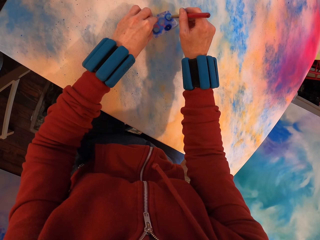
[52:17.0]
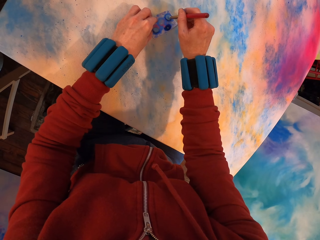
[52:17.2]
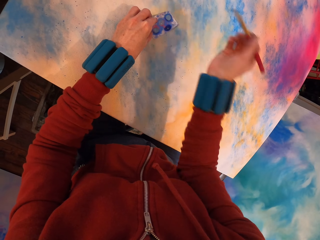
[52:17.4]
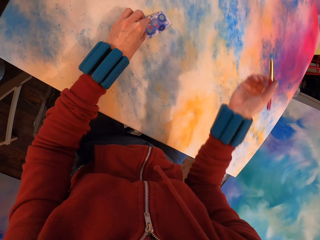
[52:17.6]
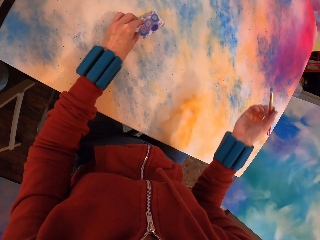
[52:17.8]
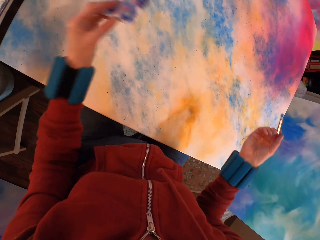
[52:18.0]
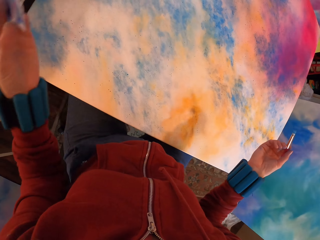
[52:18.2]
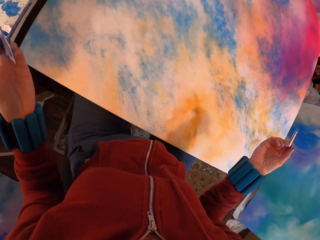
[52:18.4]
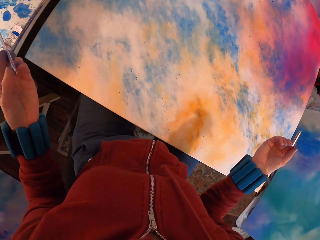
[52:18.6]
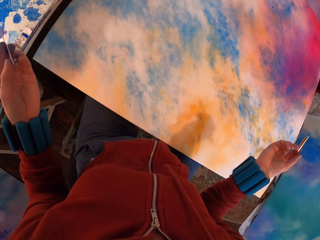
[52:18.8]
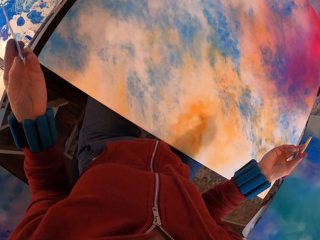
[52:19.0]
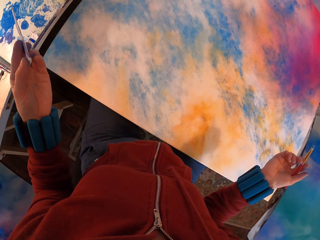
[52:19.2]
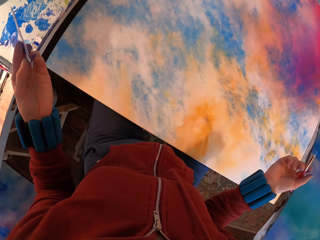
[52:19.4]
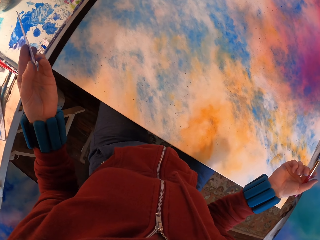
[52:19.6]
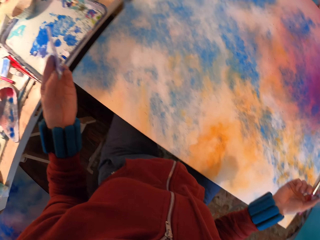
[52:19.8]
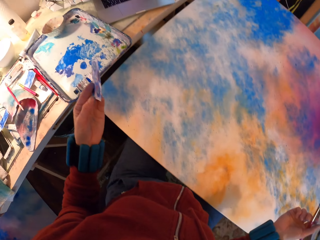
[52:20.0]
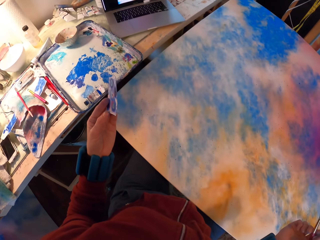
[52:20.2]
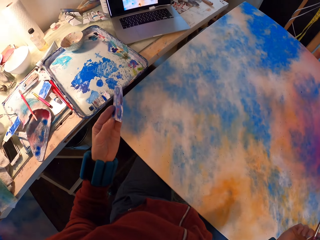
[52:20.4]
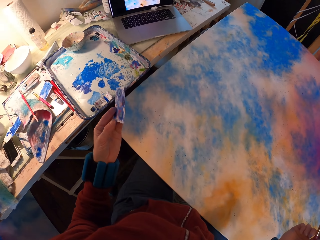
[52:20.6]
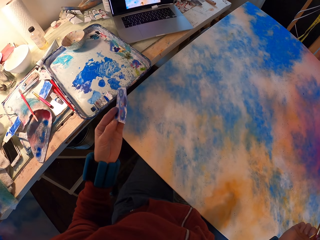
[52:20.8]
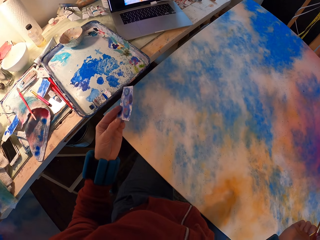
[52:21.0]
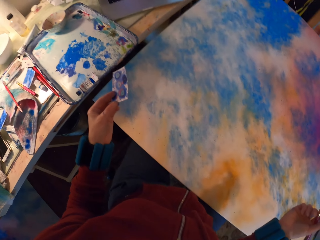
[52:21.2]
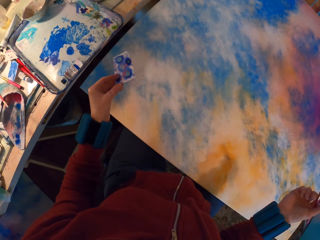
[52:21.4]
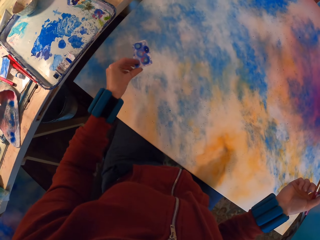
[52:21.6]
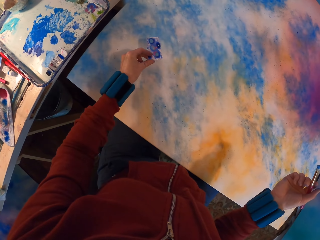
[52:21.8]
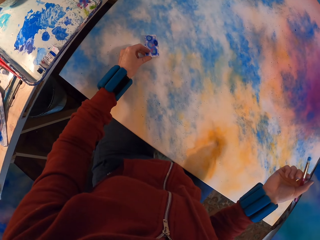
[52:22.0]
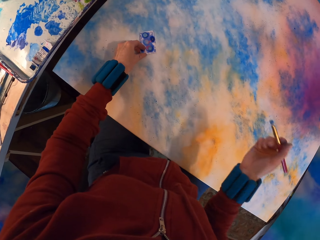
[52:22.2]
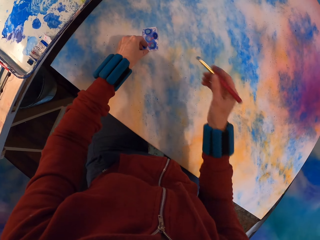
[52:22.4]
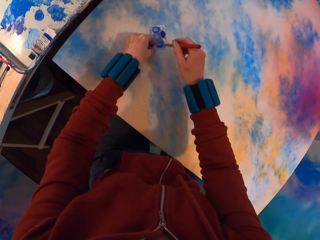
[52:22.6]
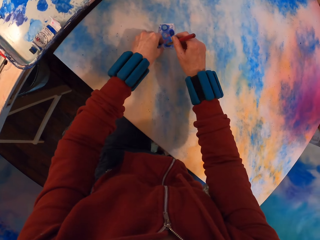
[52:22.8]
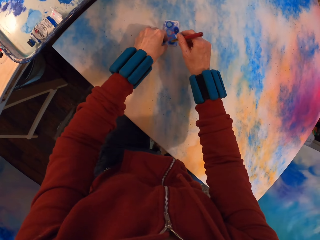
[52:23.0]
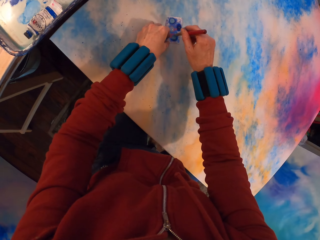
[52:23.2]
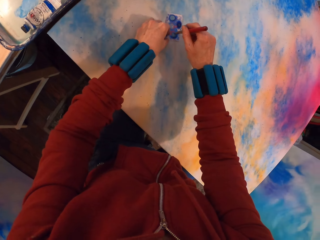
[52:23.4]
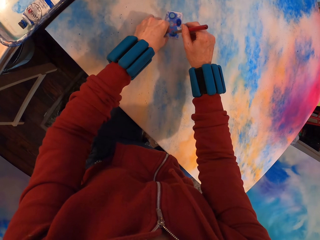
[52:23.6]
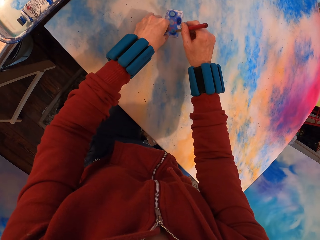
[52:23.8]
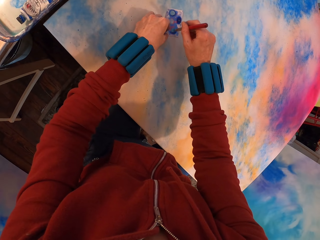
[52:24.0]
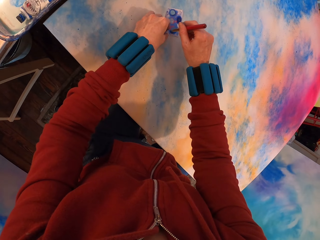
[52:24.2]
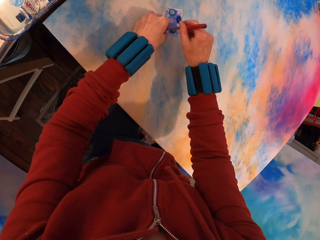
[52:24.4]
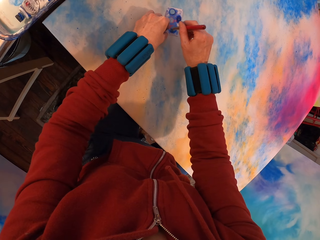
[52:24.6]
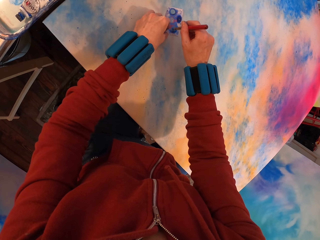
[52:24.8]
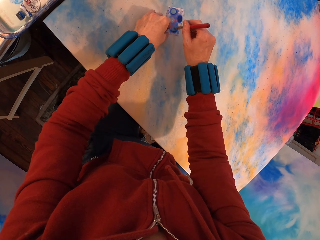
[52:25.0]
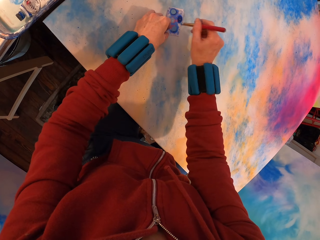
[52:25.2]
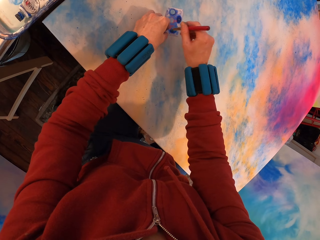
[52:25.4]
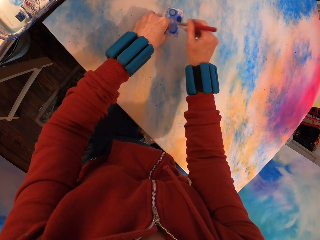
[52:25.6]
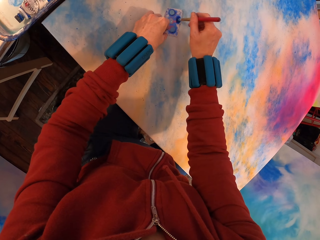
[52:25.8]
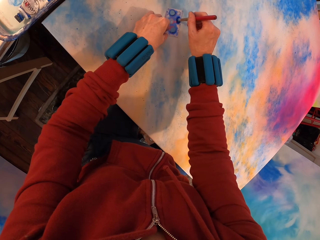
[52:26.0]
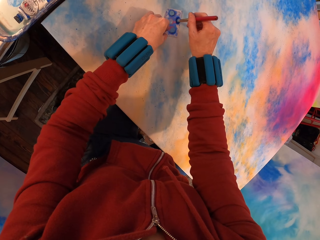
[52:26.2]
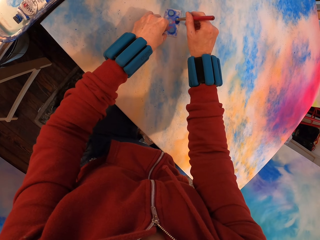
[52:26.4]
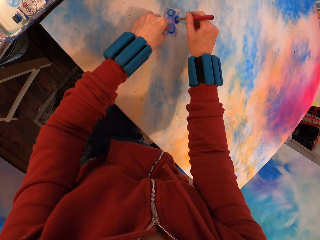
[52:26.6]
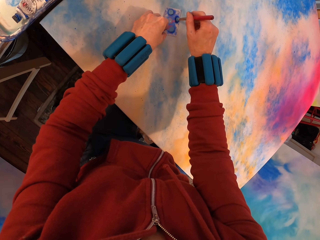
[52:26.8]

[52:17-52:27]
The camera wearer lifts the paper. They place the paper on the canvas and paint the canvas.

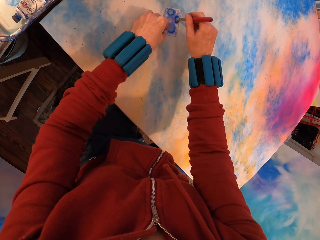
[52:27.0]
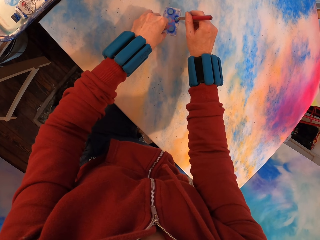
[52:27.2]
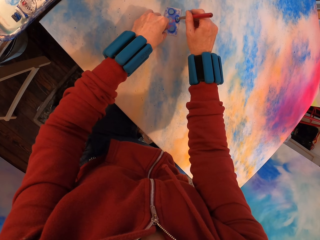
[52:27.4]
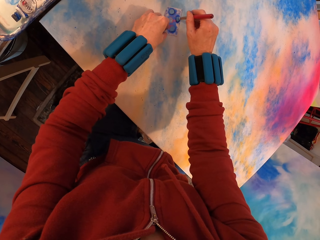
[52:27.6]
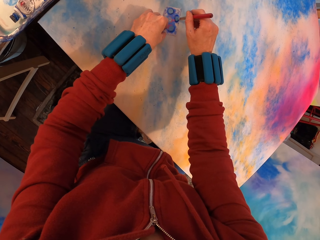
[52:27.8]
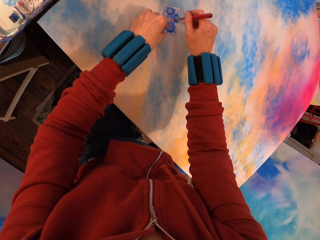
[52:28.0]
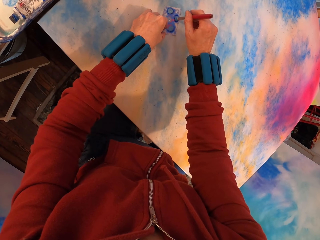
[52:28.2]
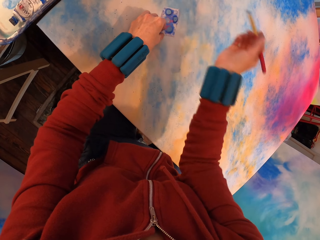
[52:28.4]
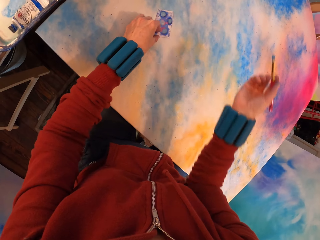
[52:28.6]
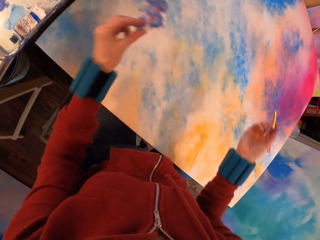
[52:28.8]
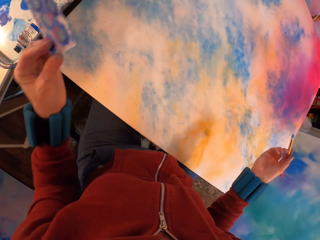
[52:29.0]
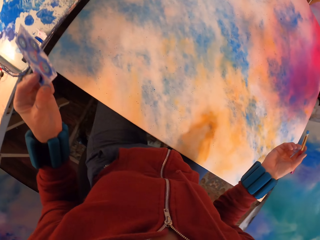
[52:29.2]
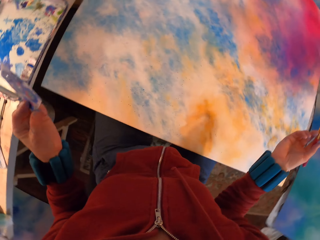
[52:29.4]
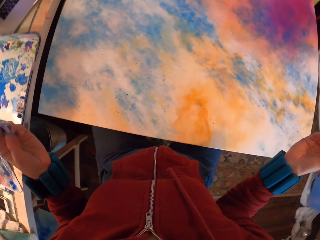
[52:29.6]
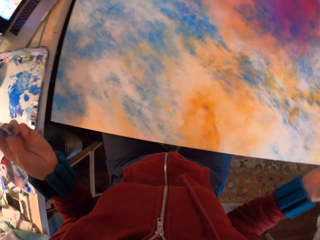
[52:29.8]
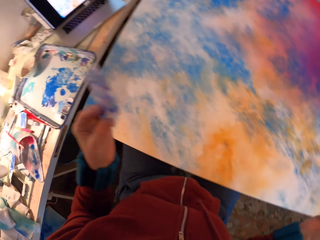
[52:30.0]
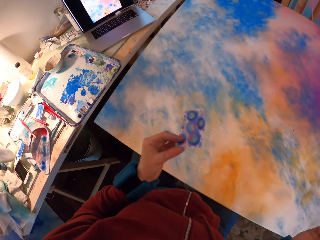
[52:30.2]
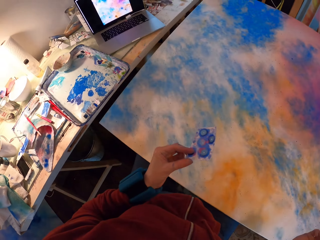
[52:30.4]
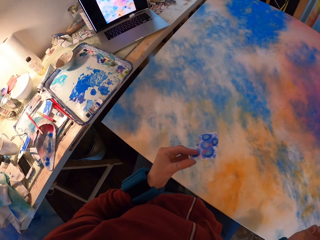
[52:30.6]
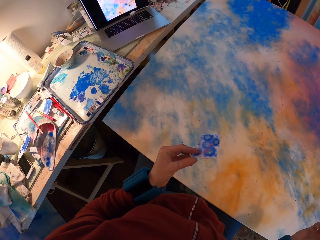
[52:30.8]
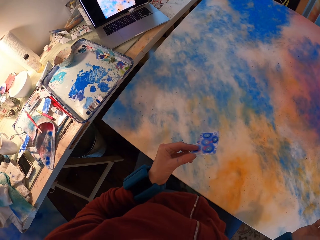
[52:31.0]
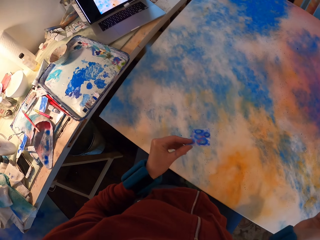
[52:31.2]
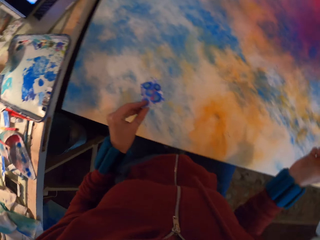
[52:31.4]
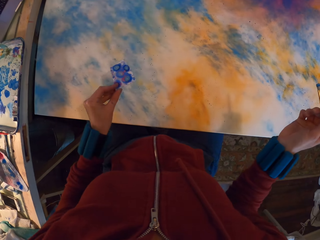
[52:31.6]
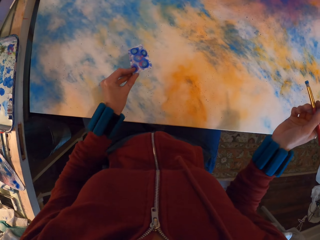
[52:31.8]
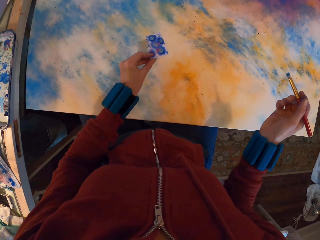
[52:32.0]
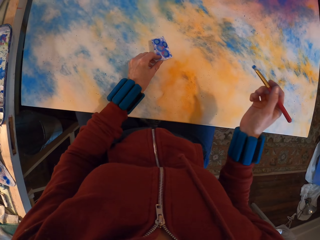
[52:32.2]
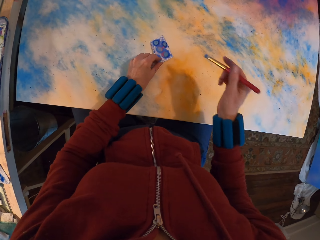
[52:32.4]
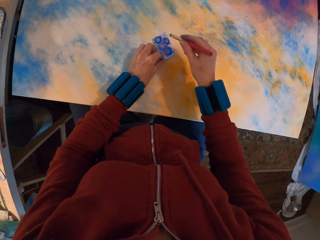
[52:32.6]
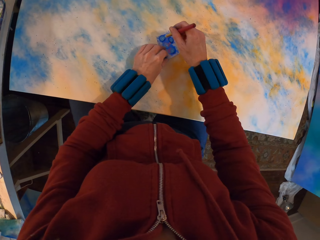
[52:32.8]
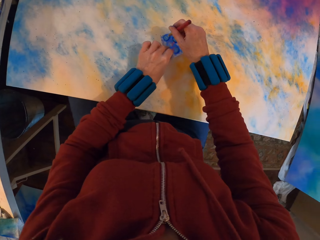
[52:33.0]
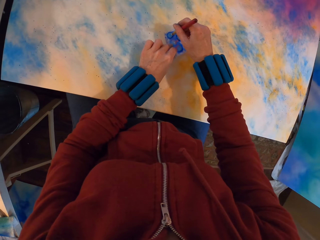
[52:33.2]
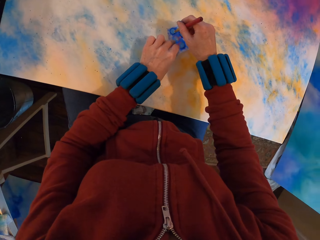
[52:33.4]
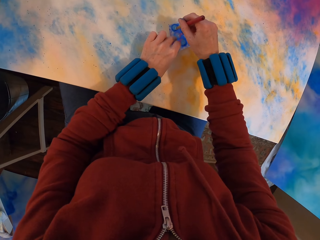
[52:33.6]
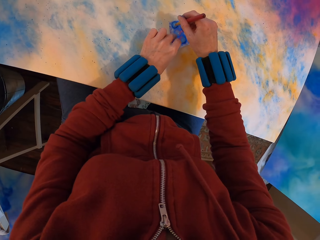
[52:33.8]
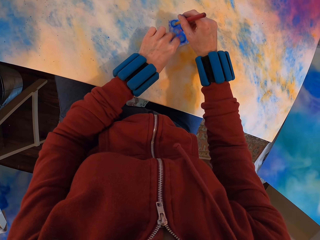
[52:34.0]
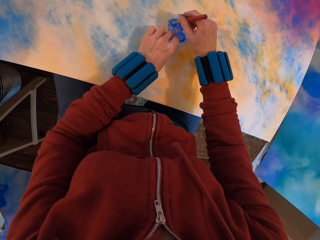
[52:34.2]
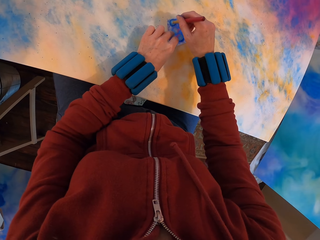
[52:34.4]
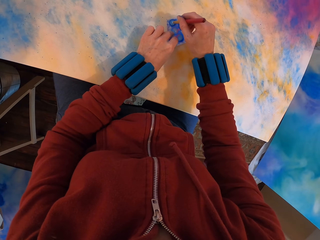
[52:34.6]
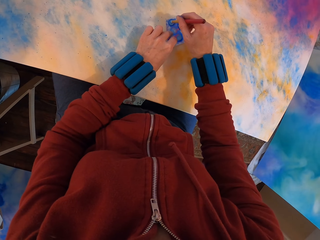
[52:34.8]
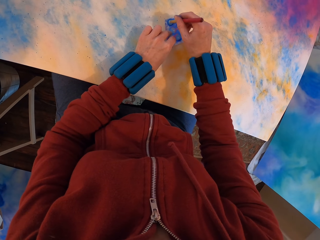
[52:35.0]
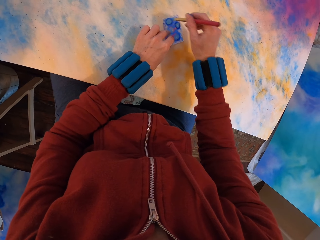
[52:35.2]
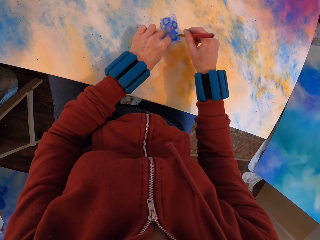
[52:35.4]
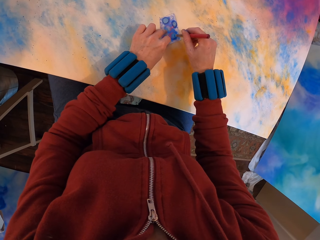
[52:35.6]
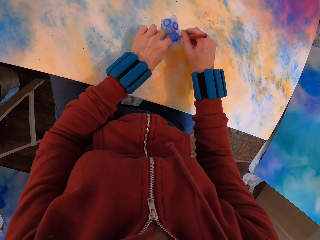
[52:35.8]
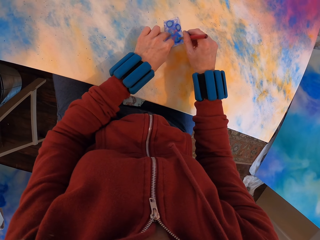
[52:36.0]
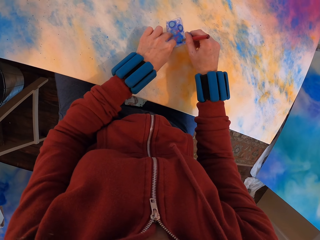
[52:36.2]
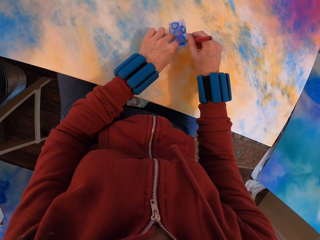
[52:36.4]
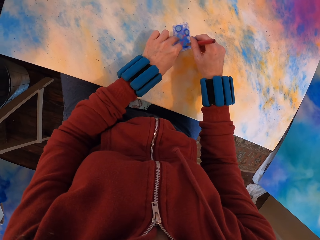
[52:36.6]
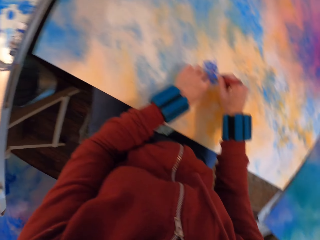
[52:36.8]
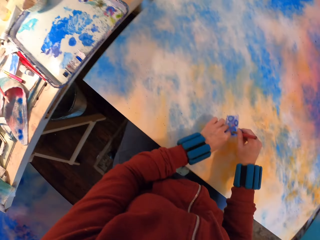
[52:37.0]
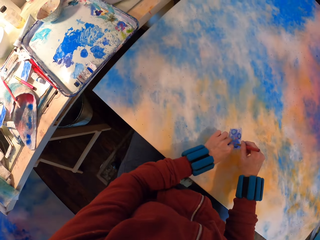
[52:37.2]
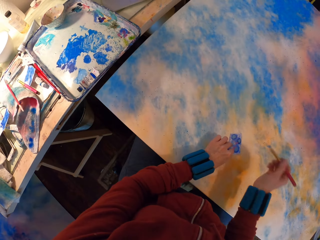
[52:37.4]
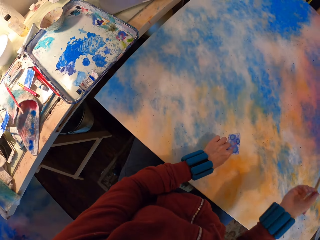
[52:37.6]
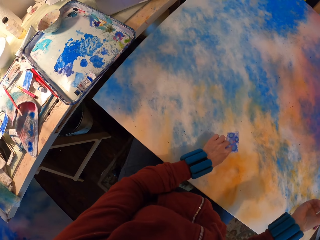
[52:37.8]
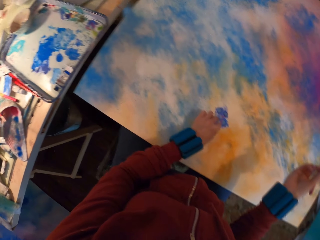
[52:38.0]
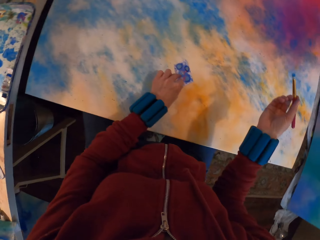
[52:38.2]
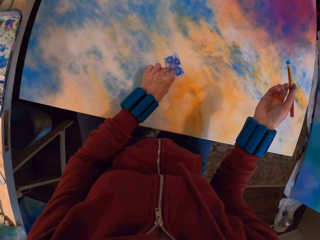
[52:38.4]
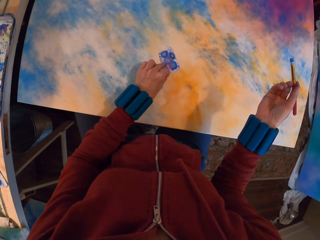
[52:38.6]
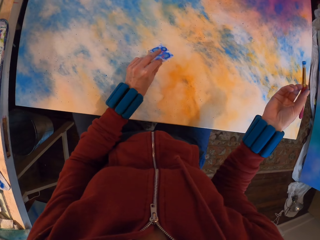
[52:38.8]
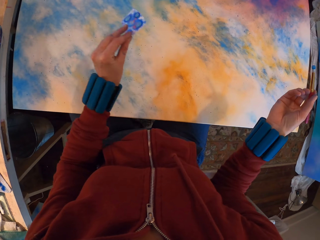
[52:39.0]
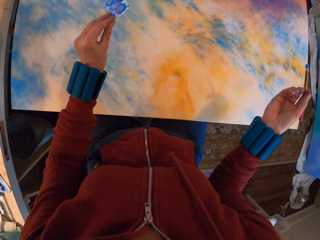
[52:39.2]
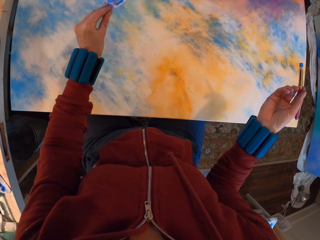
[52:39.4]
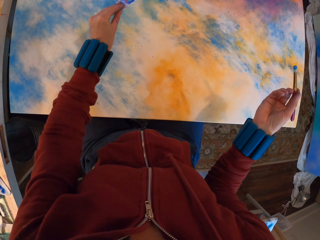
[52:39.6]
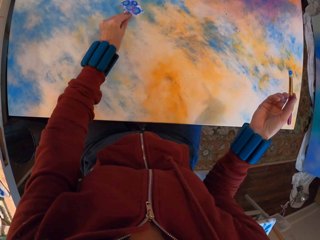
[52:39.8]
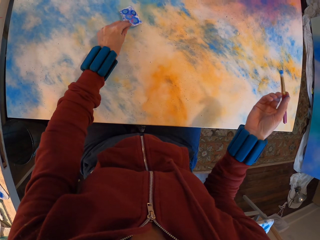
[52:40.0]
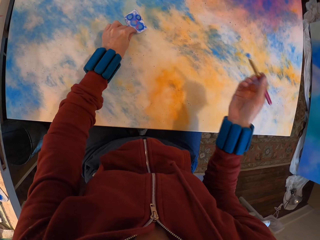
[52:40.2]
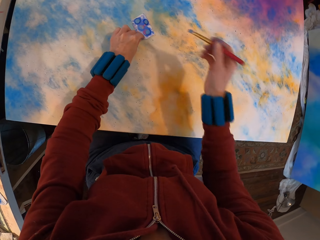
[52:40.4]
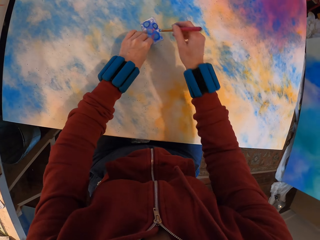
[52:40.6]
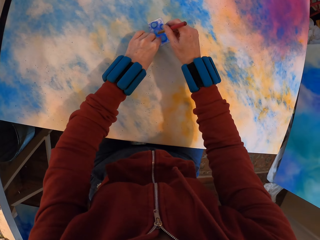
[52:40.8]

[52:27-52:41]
The camera wearer lifts the canvas. They place the paper on the canvas and paint the canvas. They lift the paper.
